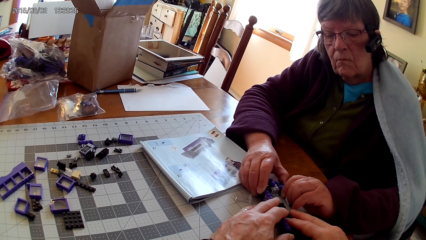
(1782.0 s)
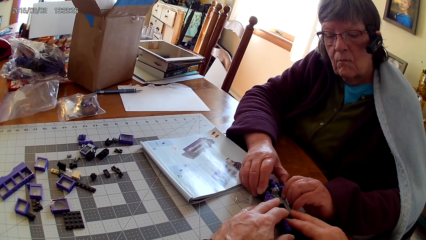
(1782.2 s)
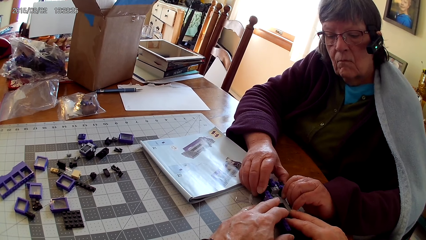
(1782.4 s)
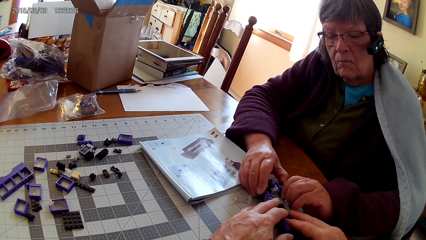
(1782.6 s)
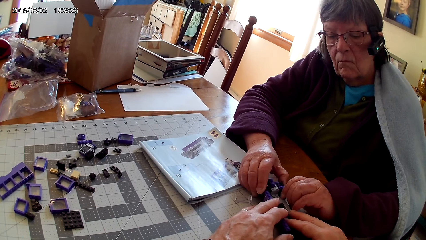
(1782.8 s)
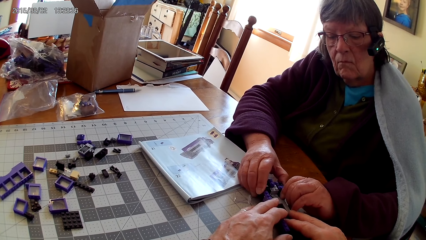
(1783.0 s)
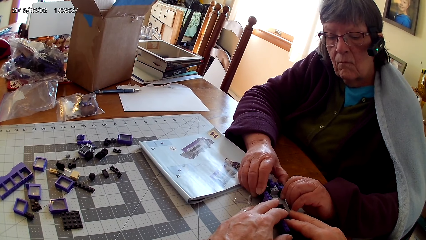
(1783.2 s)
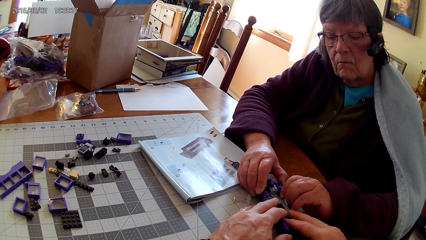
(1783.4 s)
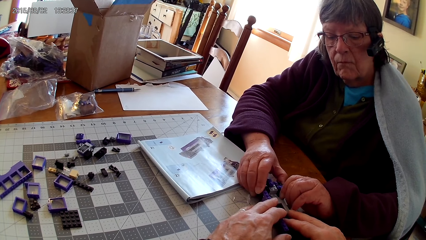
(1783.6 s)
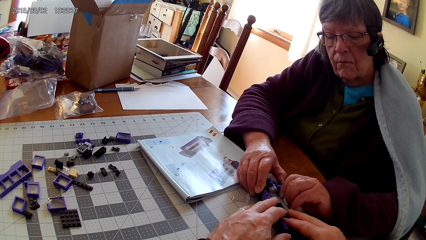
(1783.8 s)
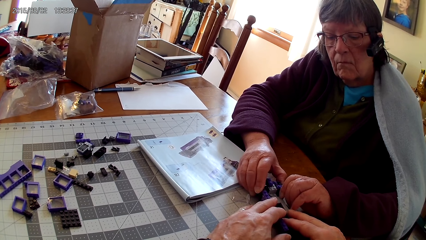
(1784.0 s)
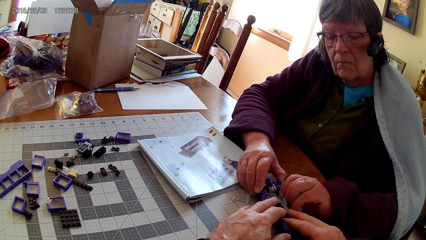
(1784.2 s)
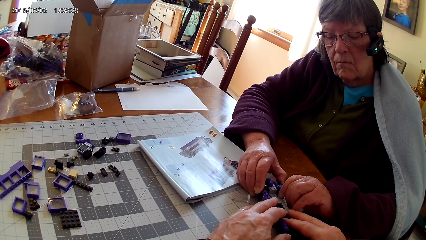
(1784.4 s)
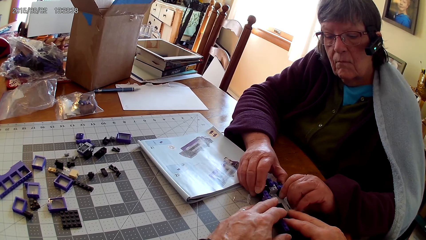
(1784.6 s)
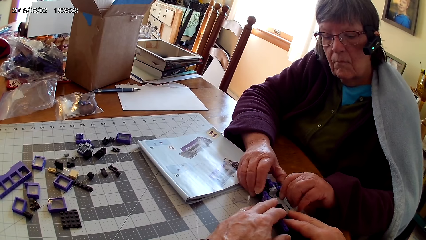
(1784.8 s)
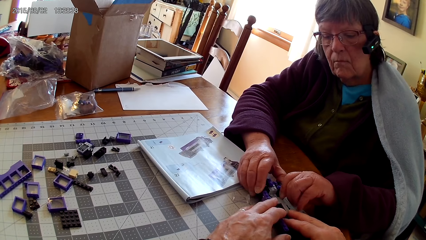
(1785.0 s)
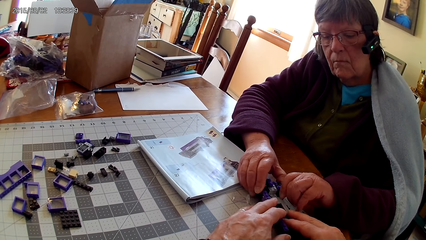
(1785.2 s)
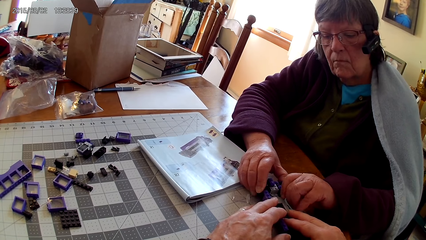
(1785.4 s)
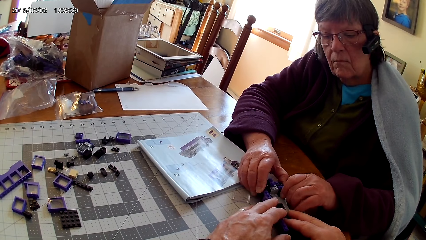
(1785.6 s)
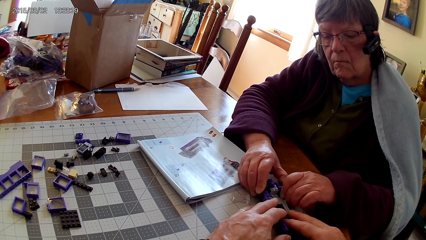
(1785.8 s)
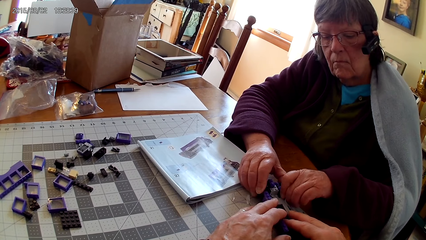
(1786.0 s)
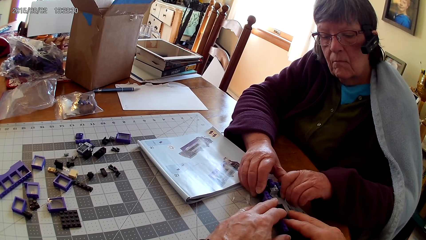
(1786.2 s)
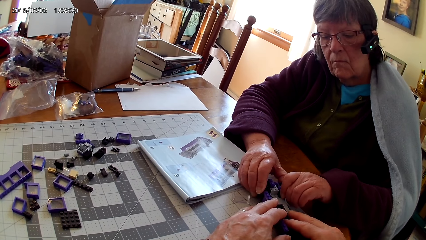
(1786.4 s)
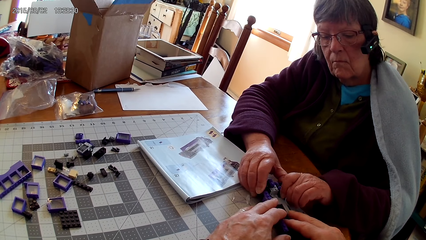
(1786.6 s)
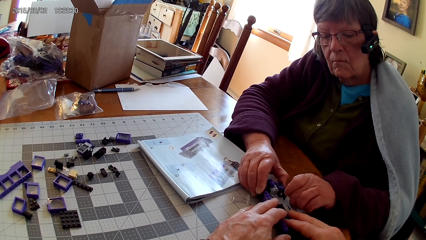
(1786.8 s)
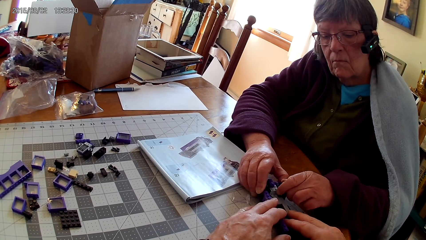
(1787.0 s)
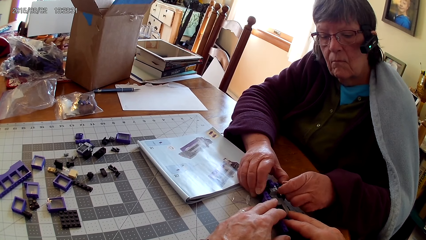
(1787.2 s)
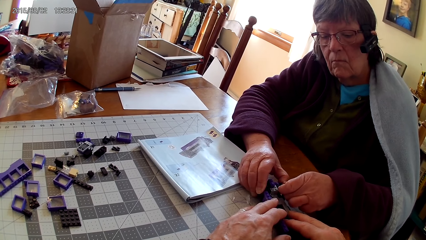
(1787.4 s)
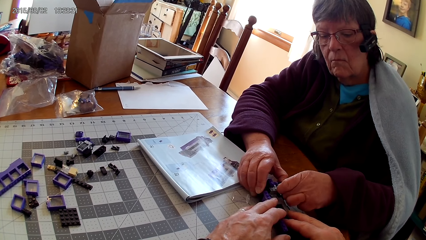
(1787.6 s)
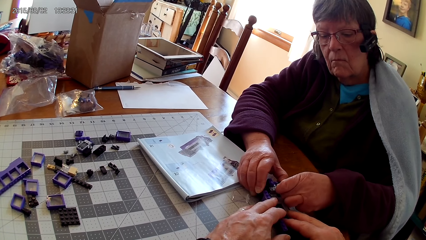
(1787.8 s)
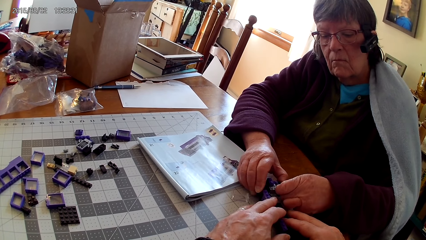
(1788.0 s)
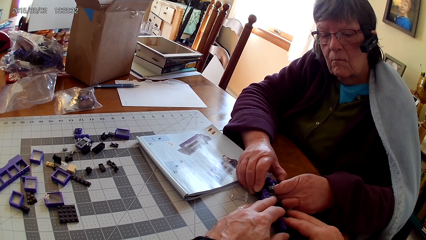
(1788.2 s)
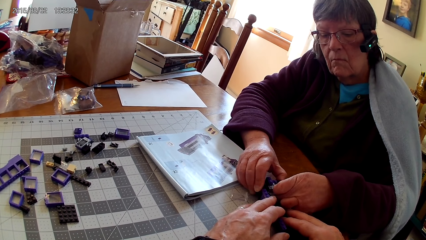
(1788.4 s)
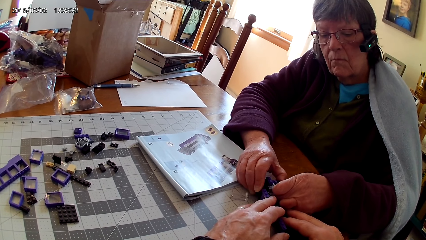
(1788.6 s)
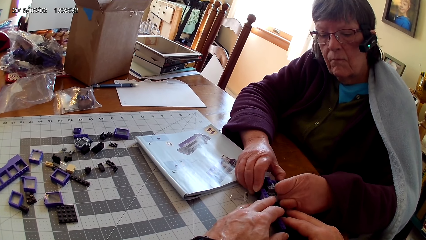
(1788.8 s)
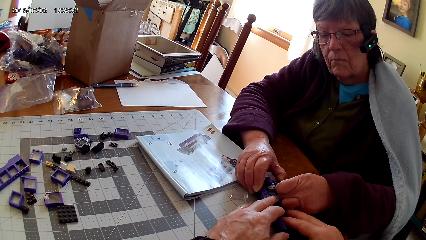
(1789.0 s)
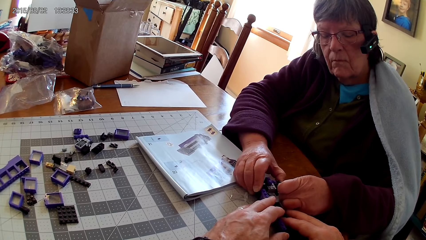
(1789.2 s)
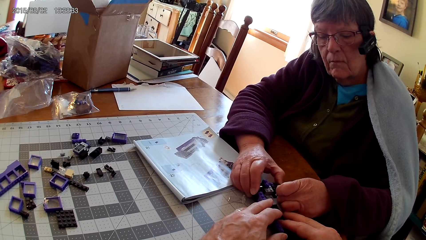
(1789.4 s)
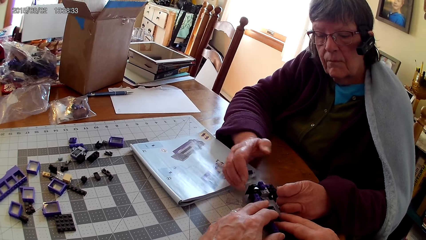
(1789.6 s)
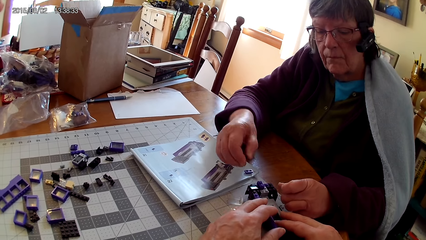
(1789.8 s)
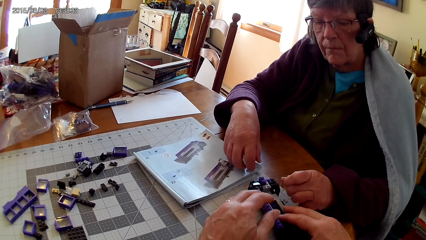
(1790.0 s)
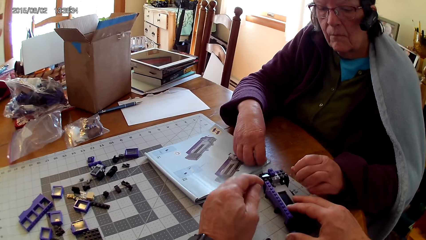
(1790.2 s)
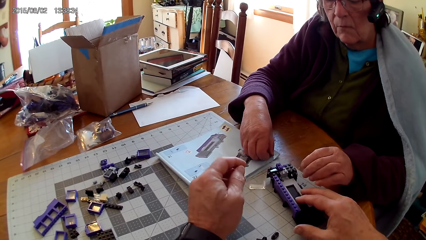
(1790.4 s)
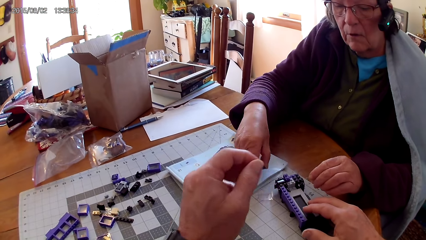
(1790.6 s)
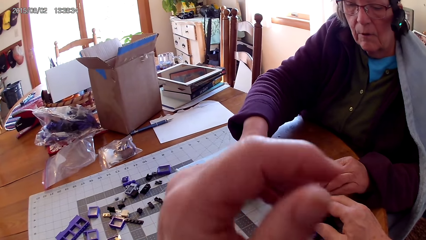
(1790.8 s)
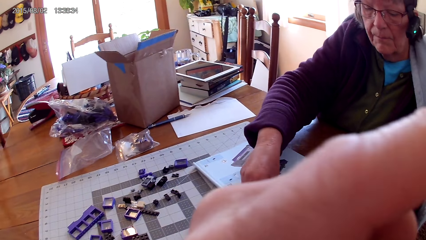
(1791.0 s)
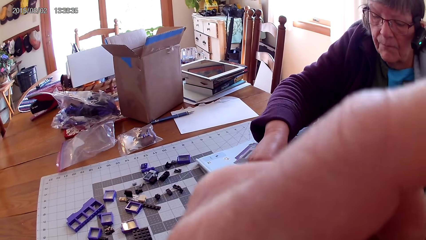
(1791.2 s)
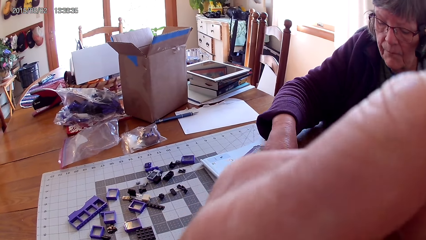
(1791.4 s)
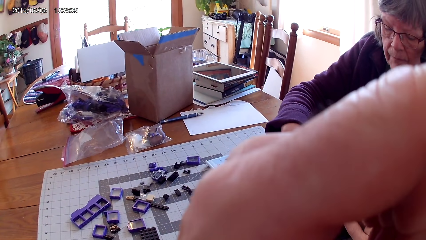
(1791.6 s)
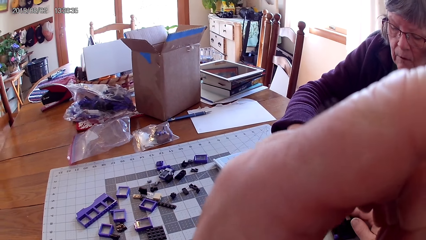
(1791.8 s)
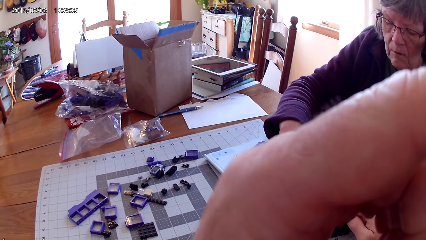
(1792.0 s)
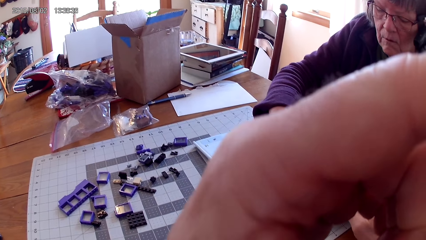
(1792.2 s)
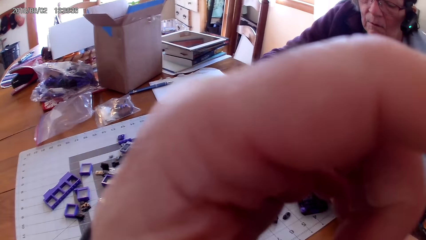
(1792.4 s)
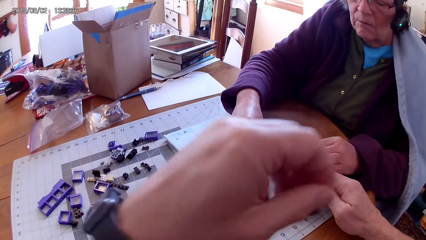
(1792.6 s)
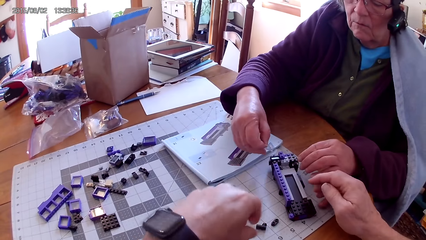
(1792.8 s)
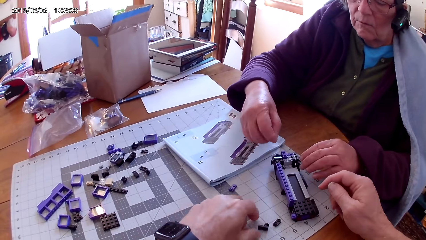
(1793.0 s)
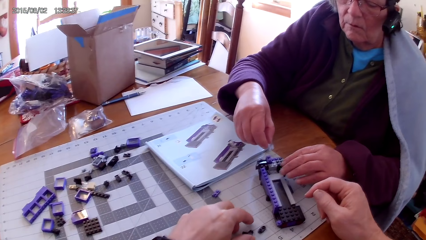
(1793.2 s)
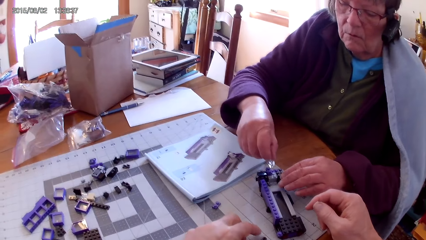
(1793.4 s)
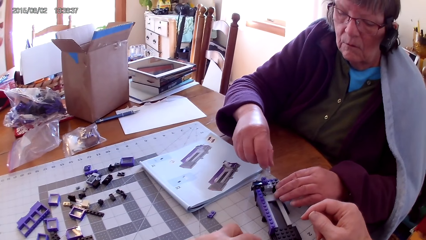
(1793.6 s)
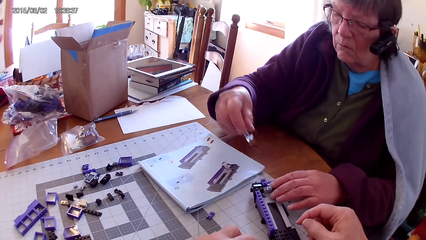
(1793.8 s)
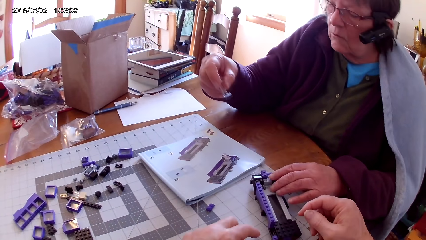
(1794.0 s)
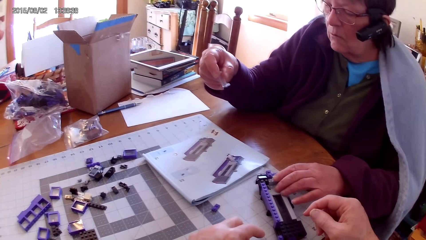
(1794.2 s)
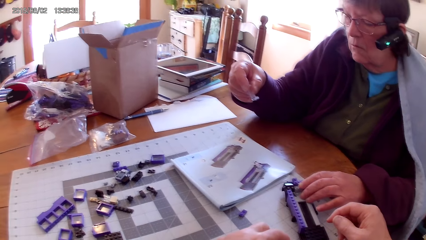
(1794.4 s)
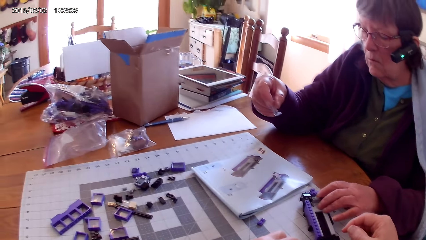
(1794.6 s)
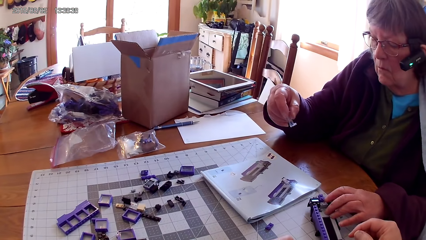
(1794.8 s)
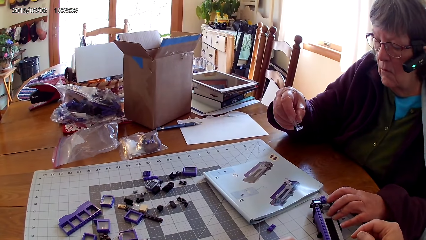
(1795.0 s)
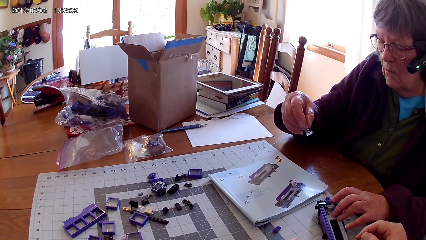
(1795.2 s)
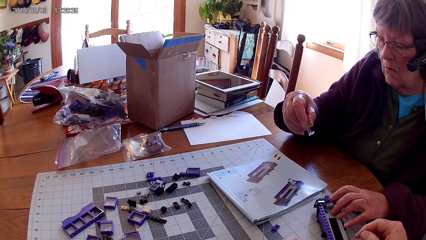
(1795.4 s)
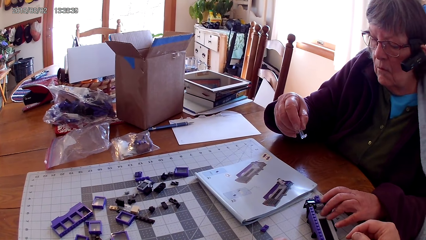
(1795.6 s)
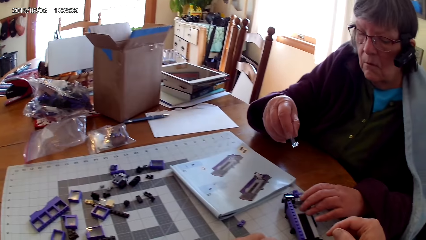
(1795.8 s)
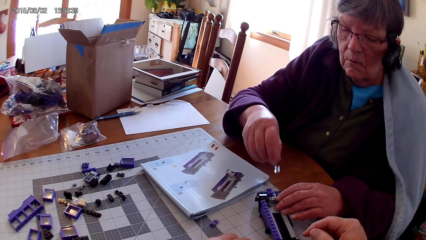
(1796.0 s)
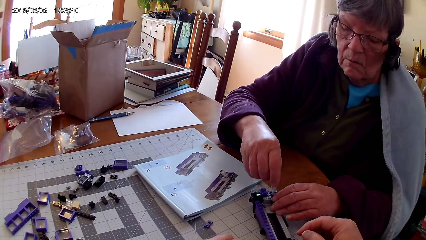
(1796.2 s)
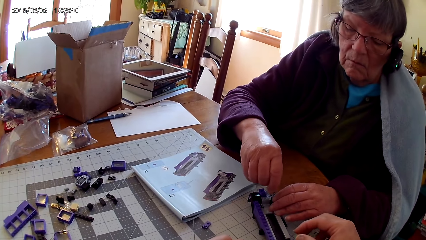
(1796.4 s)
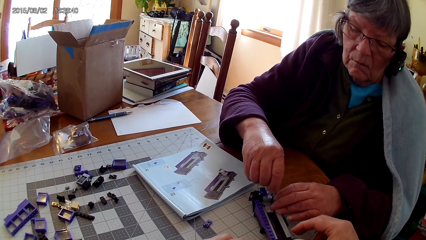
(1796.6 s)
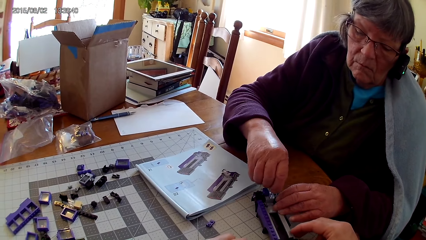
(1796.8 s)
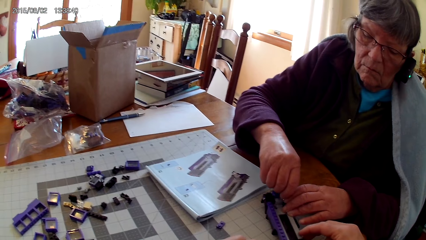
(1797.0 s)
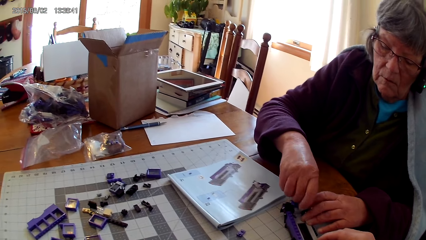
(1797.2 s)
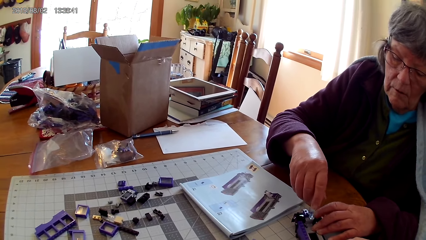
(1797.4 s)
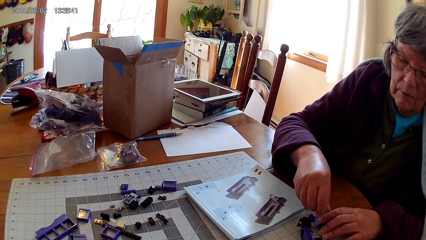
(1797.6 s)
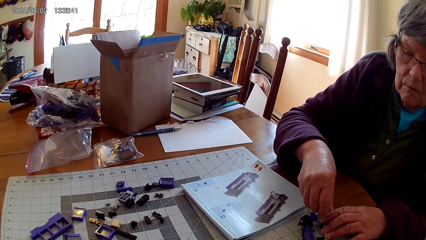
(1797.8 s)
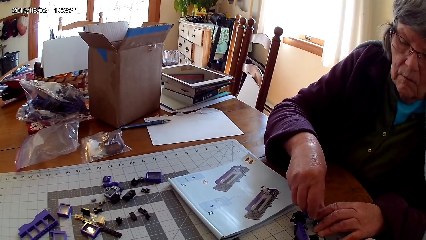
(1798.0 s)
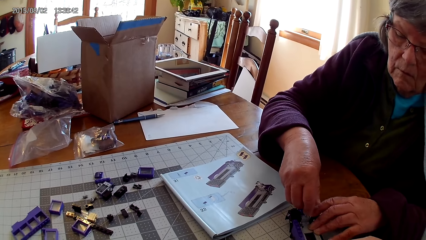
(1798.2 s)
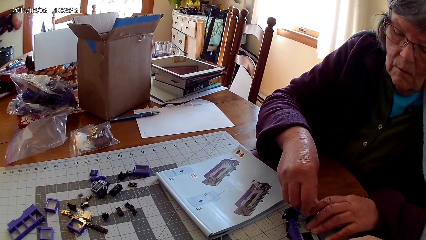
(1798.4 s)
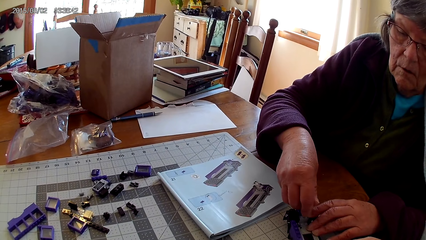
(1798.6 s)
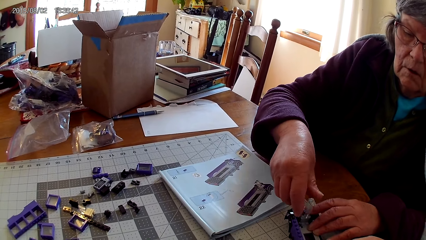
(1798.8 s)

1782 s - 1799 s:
The camera wearer touches the lego box. A lady fixes the lego piece. The camera wearer touches his face. He lifts his hand. The lady fixes the glass on the stapler, looks at the drawing on a book, and fixes the glass on the stapler.
